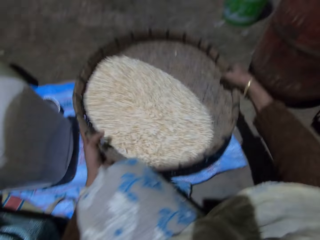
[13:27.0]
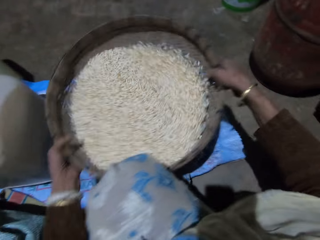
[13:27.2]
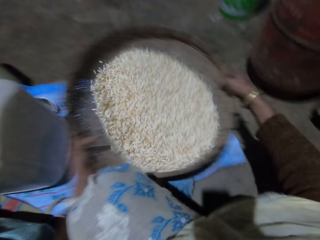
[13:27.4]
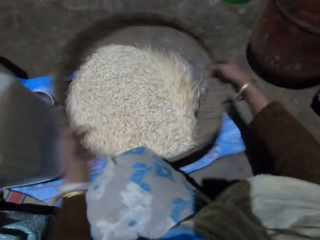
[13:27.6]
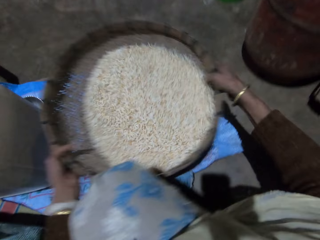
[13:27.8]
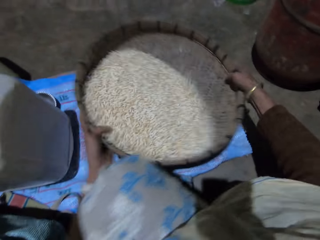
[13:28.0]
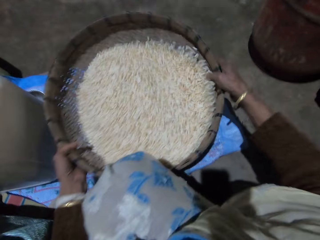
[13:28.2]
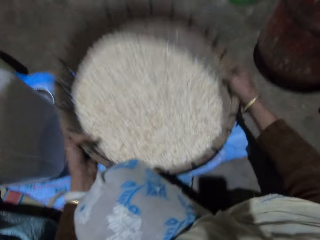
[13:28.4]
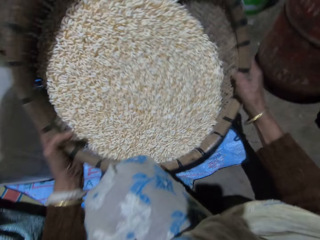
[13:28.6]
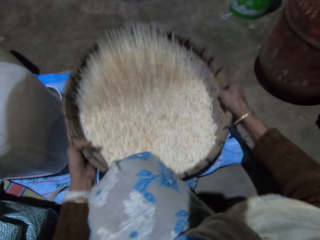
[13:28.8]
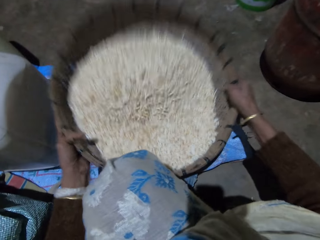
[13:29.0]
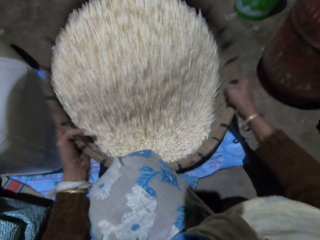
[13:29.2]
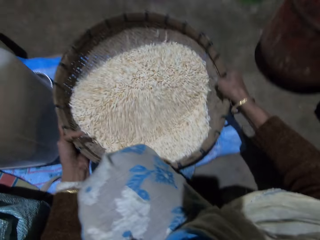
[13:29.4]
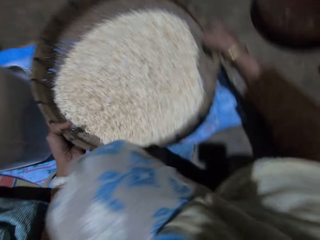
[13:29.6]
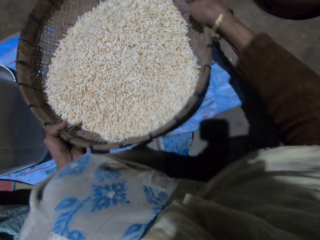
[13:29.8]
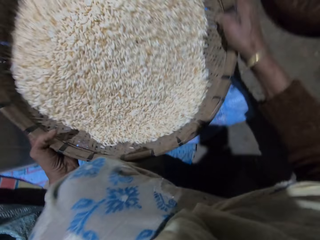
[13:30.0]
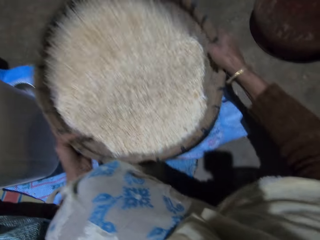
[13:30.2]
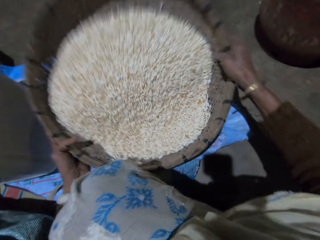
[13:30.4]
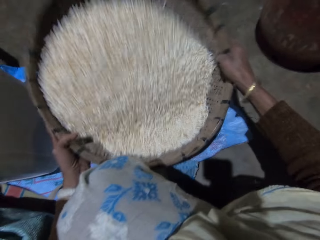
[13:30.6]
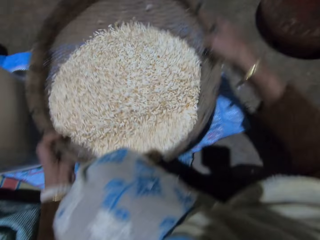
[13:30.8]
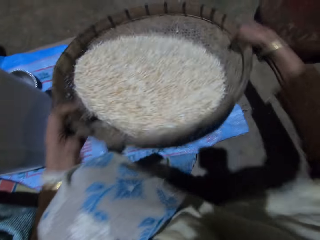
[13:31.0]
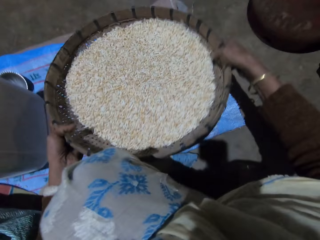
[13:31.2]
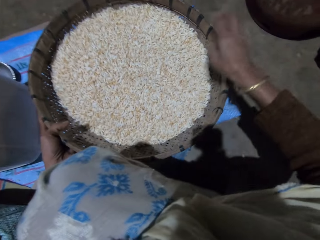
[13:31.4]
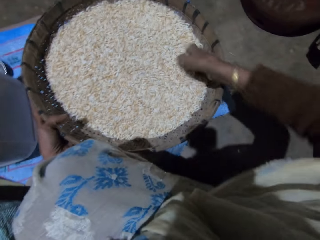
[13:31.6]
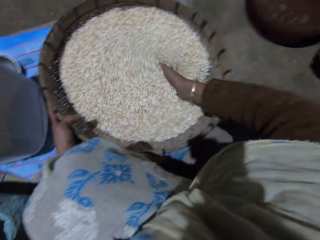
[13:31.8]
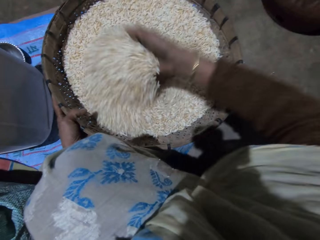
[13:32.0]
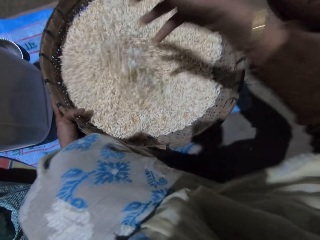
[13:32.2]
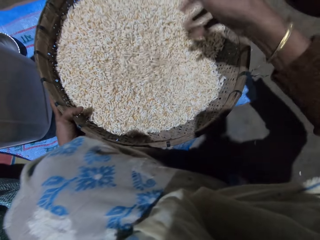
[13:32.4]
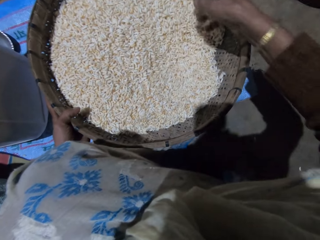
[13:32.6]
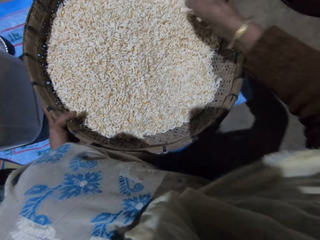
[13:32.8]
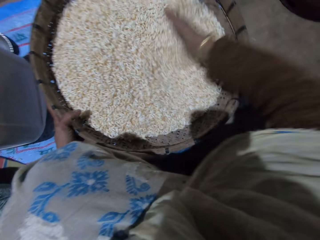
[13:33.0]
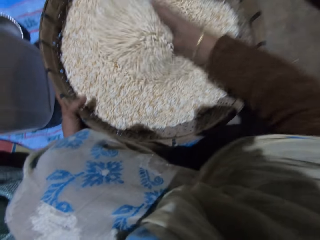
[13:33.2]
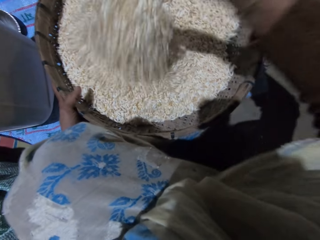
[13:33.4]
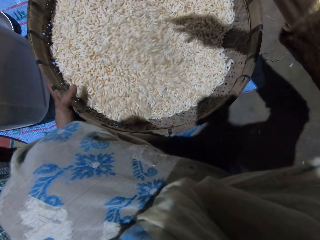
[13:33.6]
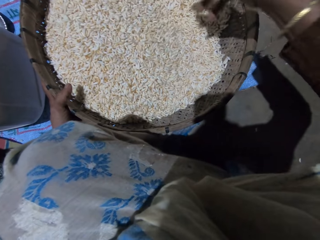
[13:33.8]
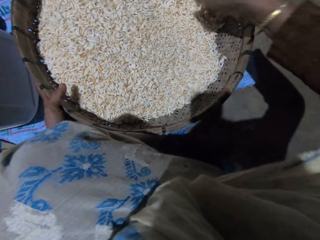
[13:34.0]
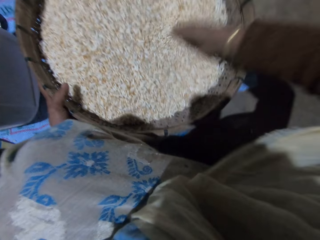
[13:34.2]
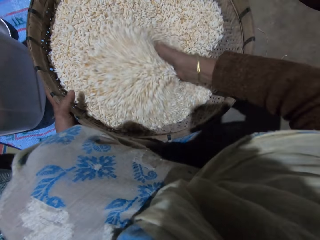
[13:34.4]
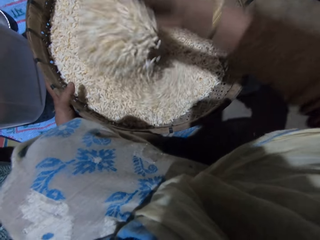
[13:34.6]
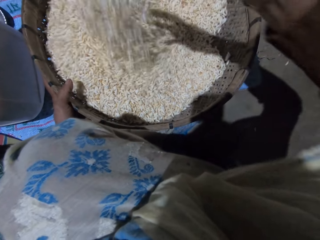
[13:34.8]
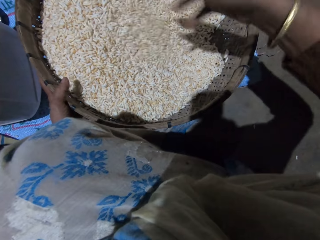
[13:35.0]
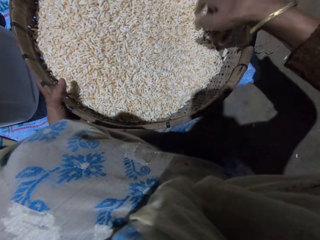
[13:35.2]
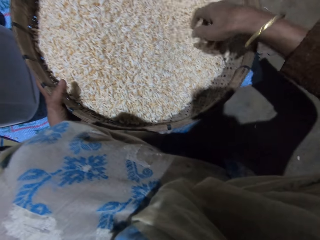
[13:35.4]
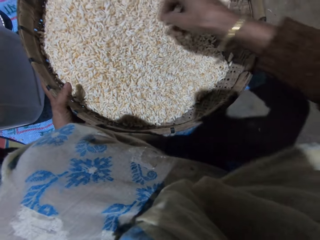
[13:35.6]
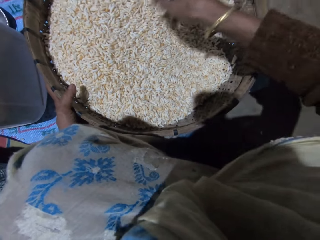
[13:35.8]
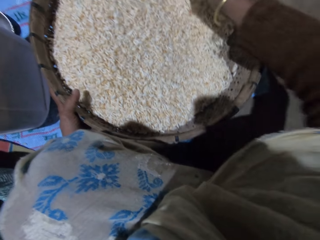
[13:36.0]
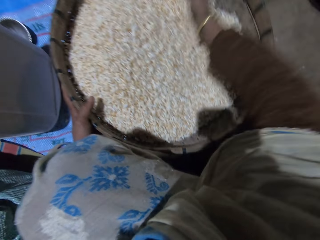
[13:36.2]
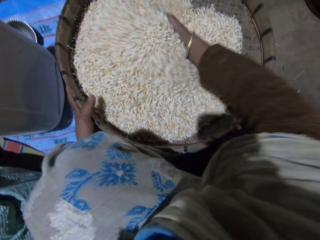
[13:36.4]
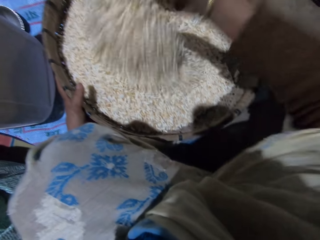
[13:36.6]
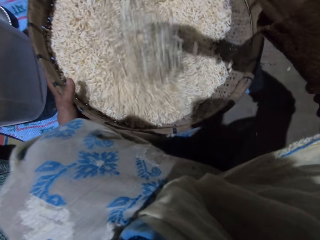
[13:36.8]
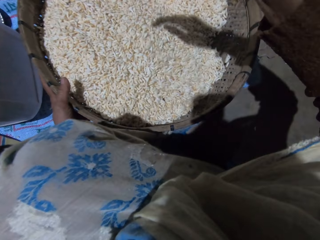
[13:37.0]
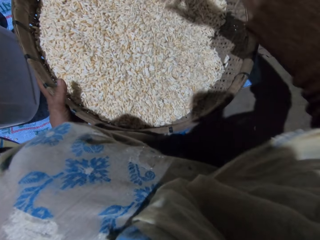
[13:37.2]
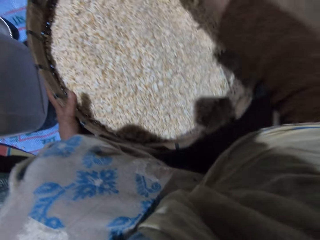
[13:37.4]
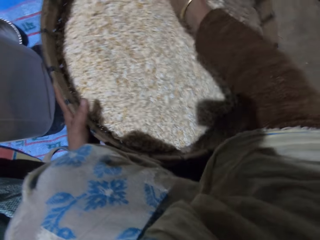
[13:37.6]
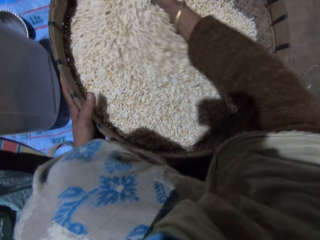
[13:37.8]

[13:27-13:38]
The camera wearer holds the basket with both hands, lifts up the basket and shakes the basket with both hands. She puts down the basket and sorts grains with her right hand. She turns the grains in the basket with her right hand.

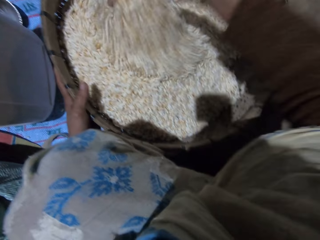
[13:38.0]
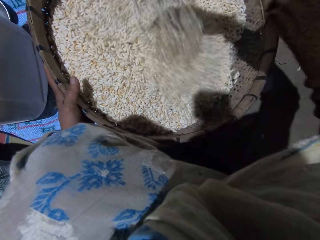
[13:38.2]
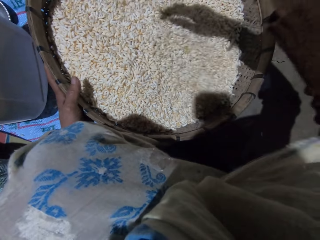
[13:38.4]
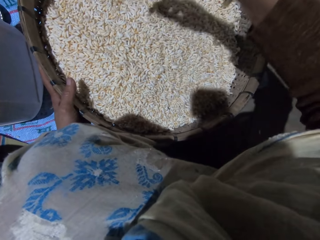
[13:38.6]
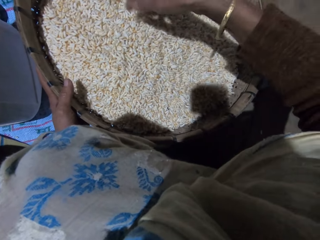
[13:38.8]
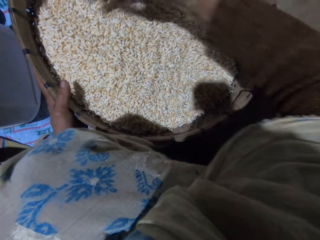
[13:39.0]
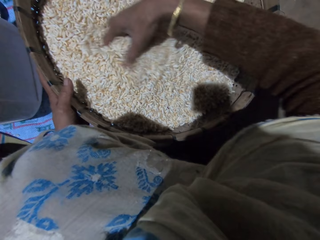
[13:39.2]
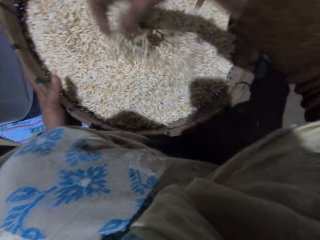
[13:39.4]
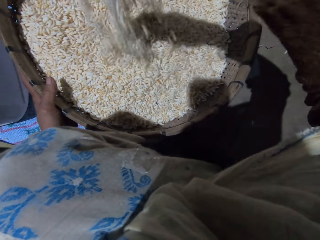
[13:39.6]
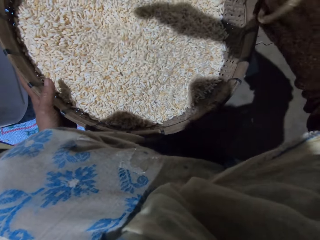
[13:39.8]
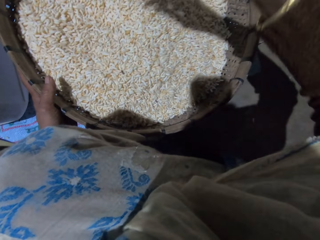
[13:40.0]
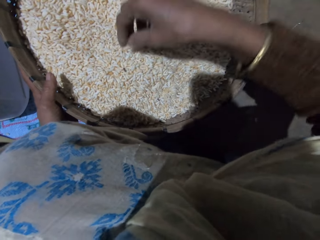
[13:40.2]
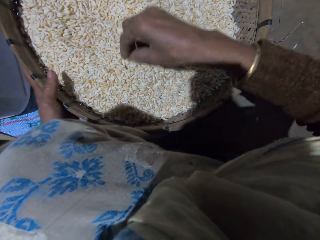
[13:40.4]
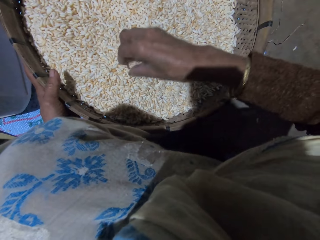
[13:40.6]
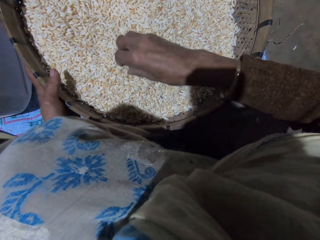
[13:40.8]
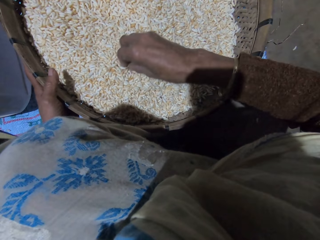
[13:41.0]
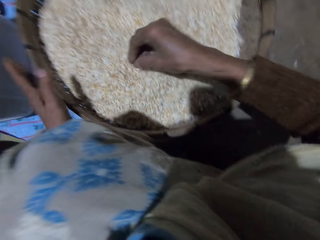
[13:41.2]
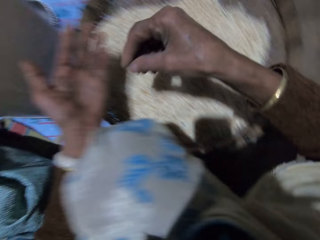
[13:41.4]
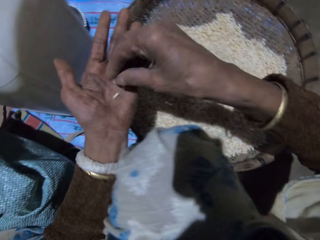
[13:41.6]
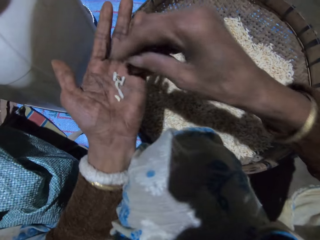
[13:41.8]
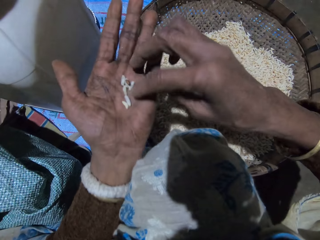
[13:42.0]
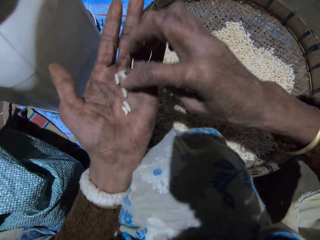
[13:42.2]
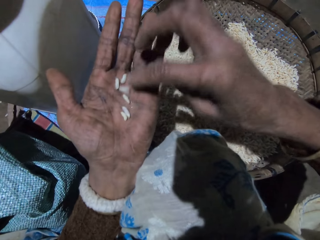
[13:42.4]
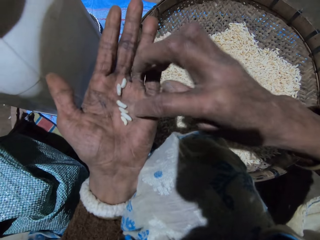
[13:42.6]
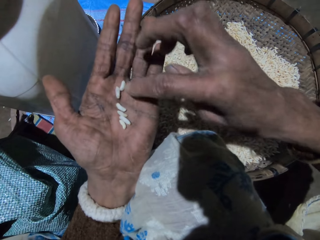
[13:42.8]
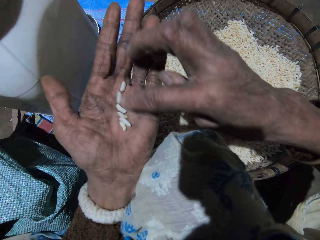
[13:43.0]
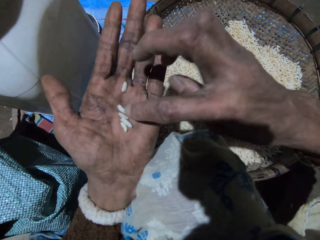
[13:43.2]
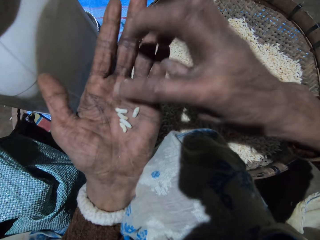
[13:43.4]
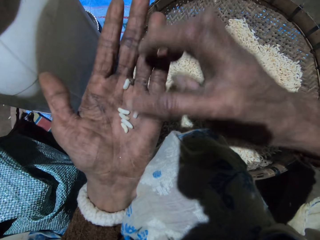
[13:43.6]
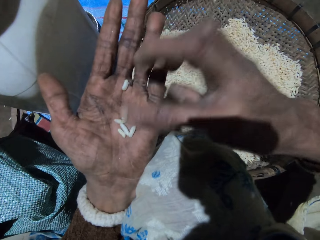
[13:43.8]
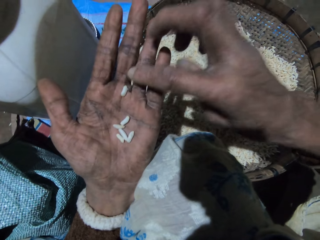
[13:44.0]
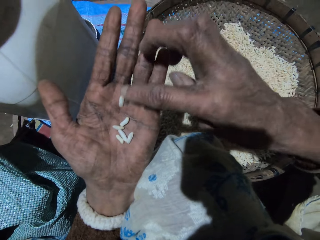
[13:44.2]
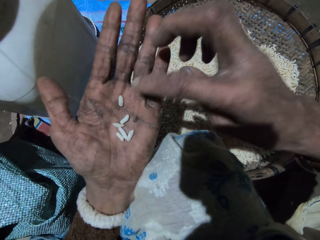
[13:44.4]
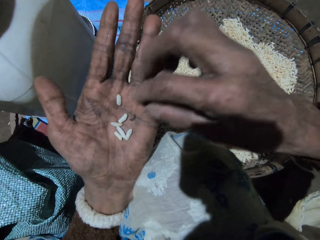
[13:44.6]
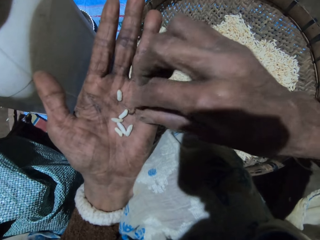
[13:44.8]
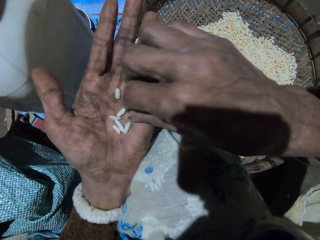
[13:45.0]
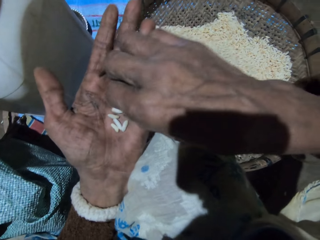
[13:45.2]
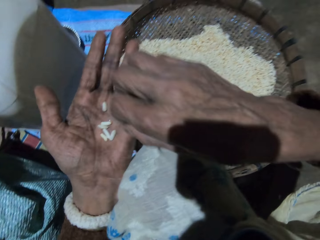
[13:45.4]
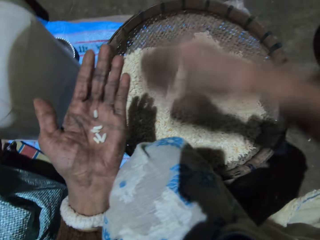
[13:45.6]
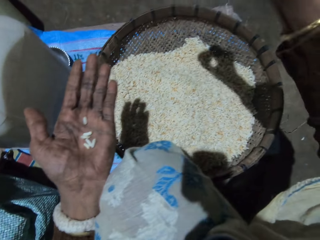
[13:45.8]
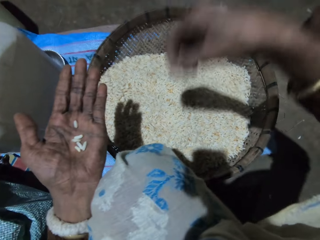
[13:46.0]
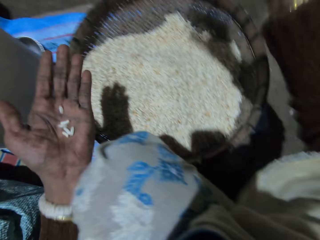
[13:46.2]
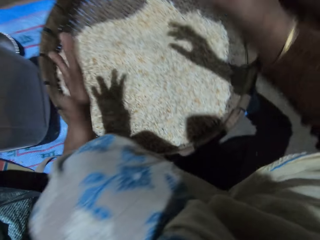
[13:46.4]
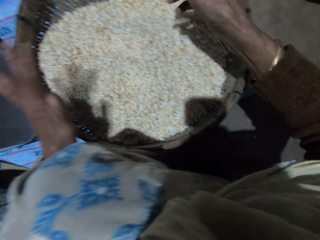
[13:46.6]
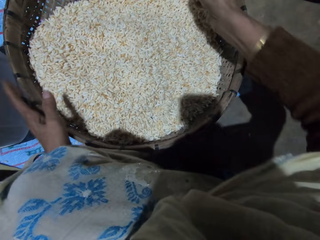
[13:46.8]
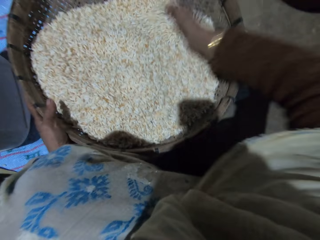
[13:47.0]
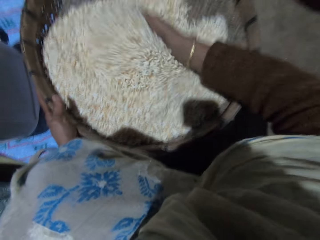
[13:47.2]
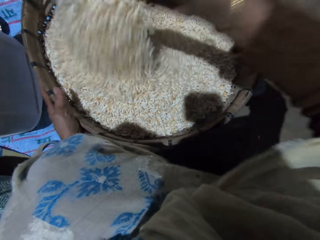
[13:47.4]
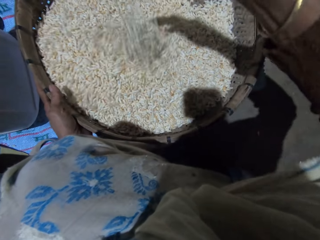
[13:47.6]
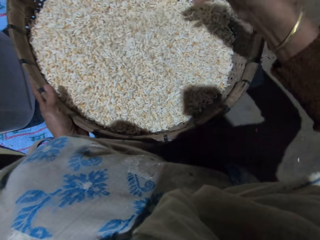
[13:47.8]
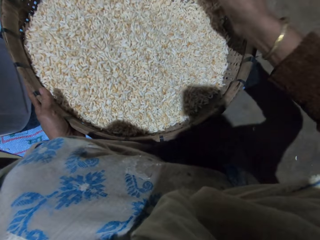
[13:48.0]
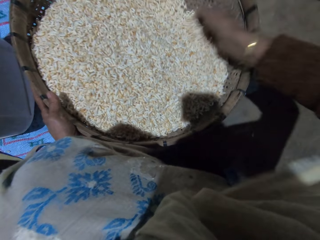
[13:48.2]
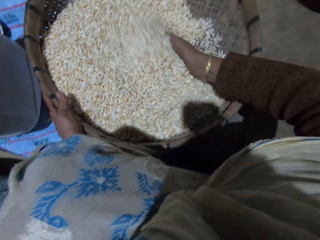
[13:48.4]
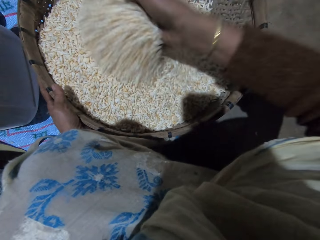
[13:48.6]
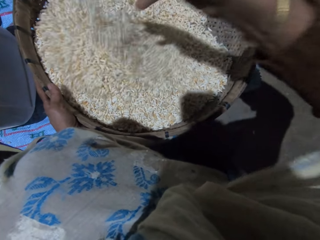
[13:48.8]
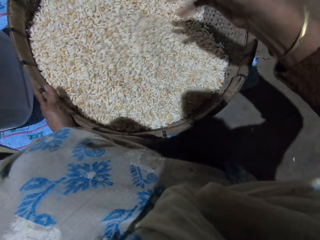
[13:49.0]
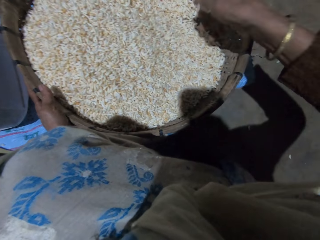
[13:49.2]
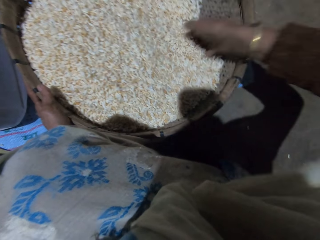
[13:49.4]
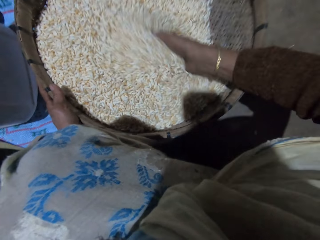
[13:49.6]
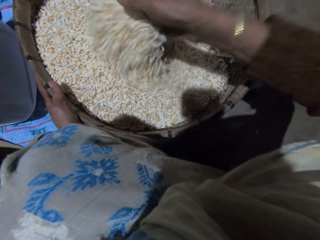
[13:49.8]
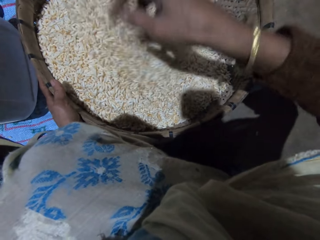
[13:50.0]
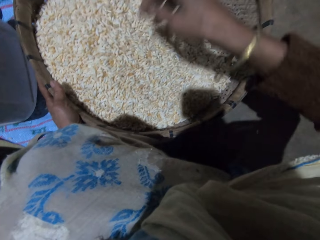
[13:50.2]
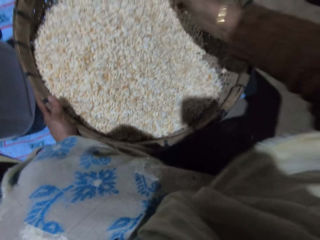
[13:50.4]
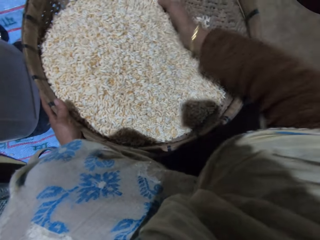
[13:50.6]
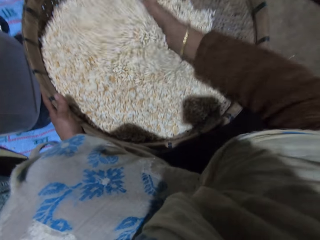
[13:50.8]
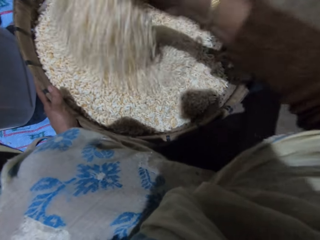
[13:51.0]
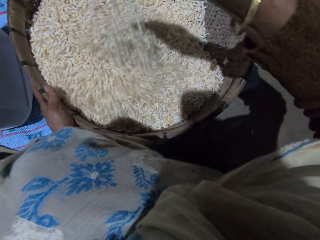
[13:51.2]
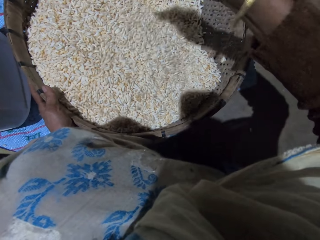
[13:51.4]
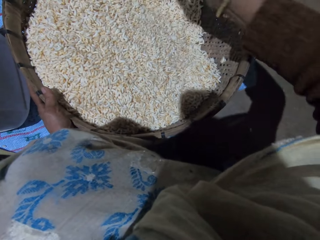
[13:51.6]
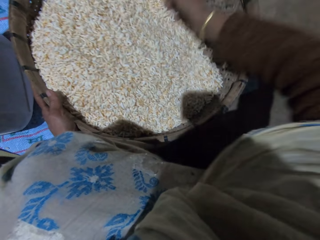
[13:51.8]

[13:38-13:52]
The camera wearer takes out some of the grains in the basket with her right hand. She drops the grains in her right hand on her left hand. She sorts grains with her right hand. She picks up dirt in her left hand with her right hand. She throws away the dirt in her right hand. She pours the grains in her left hand into the basket. She holds the basket with her left hand and sorts grains with her right hand. She turns the grains in the basket with her right hand.
